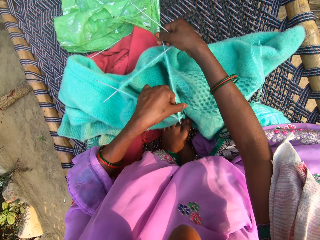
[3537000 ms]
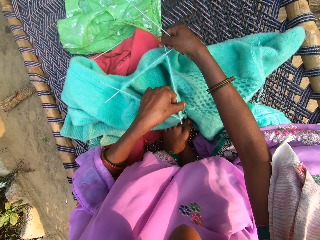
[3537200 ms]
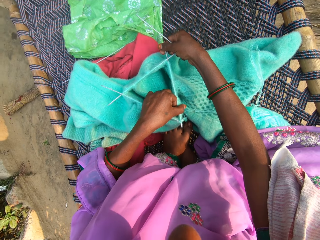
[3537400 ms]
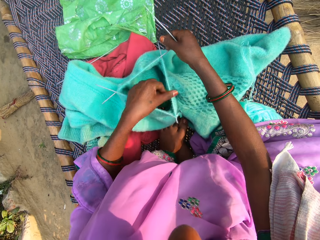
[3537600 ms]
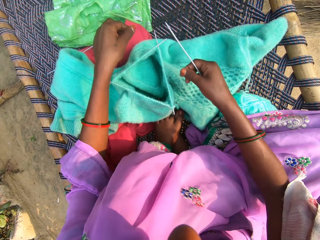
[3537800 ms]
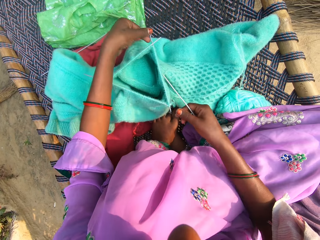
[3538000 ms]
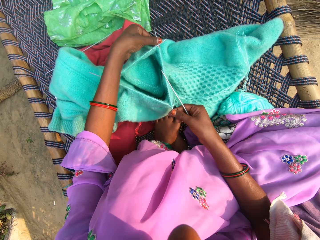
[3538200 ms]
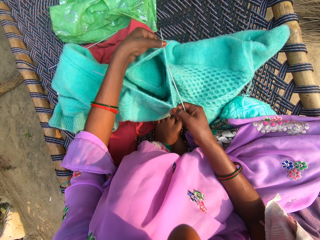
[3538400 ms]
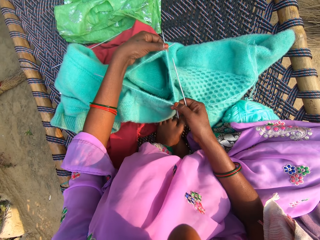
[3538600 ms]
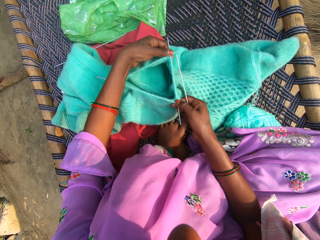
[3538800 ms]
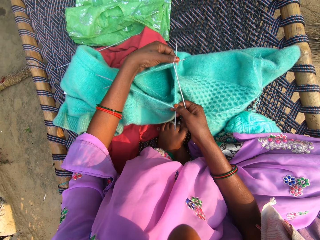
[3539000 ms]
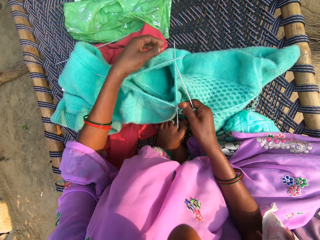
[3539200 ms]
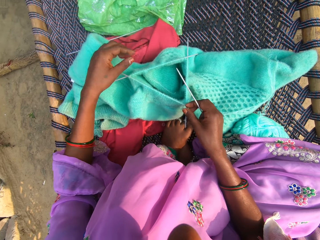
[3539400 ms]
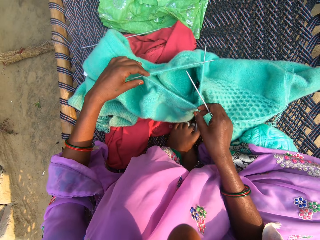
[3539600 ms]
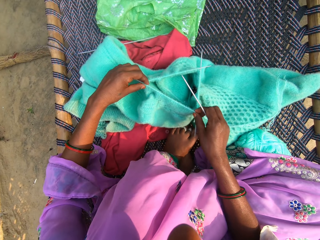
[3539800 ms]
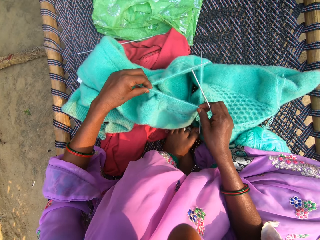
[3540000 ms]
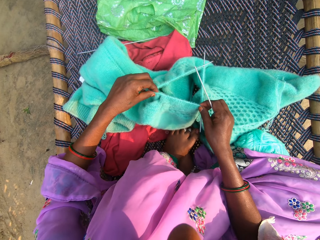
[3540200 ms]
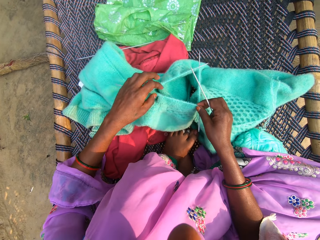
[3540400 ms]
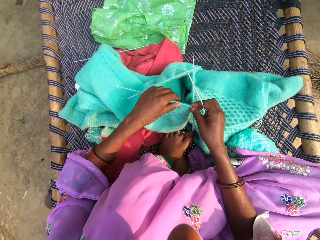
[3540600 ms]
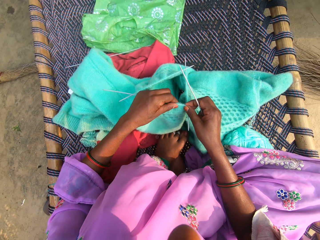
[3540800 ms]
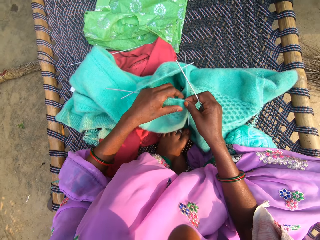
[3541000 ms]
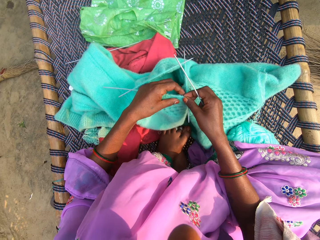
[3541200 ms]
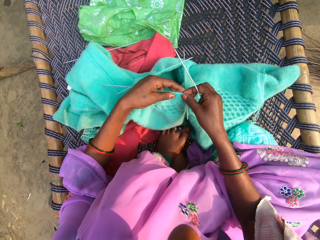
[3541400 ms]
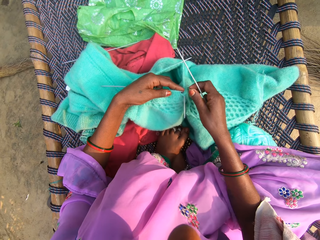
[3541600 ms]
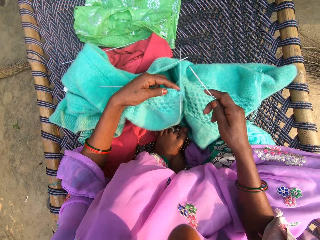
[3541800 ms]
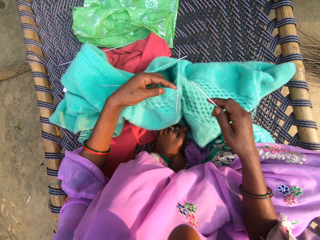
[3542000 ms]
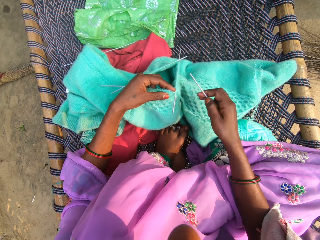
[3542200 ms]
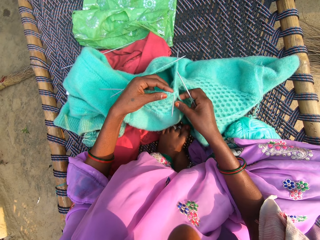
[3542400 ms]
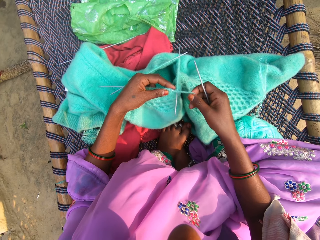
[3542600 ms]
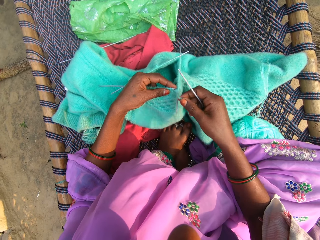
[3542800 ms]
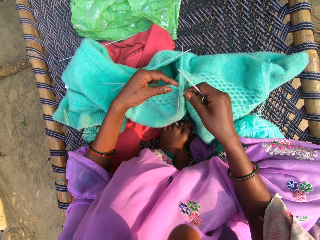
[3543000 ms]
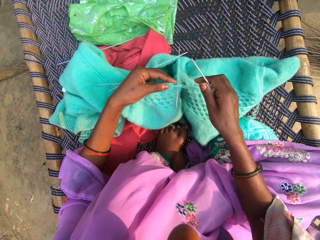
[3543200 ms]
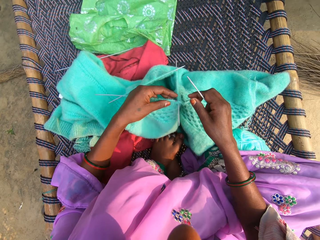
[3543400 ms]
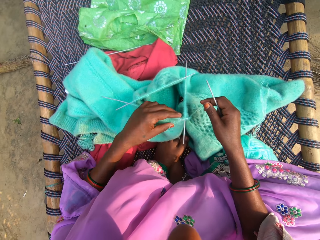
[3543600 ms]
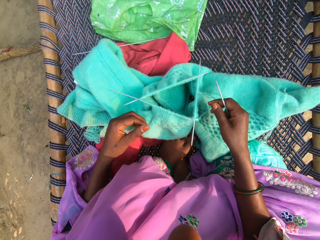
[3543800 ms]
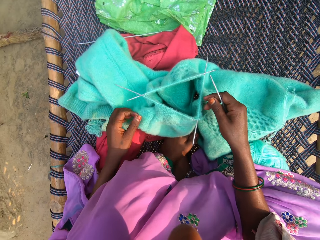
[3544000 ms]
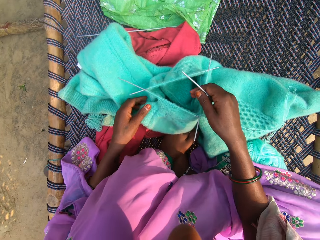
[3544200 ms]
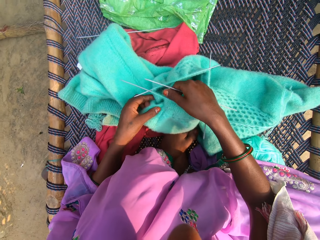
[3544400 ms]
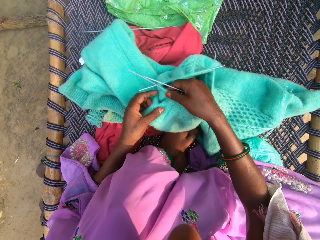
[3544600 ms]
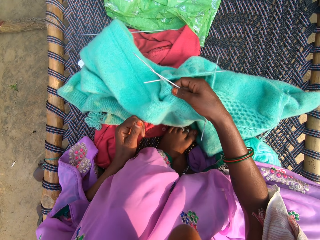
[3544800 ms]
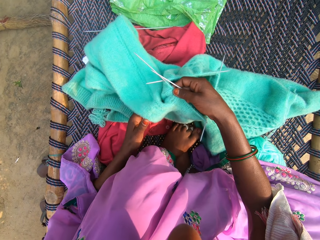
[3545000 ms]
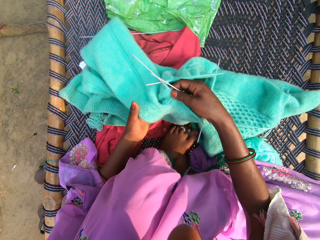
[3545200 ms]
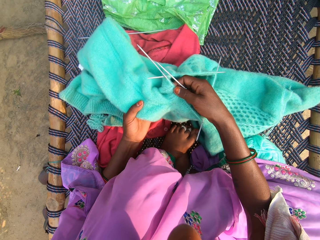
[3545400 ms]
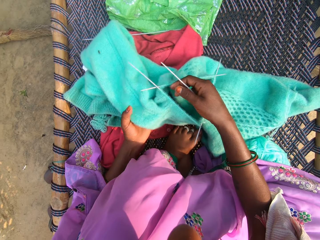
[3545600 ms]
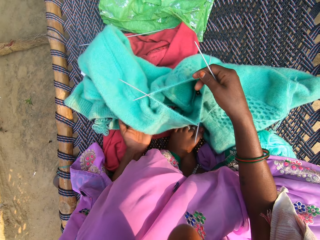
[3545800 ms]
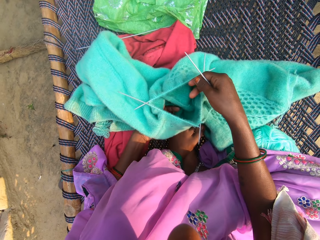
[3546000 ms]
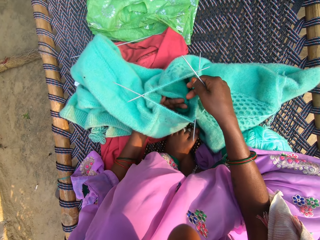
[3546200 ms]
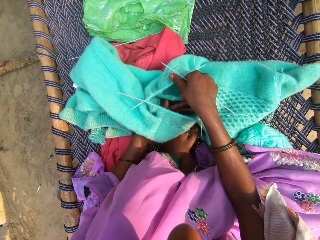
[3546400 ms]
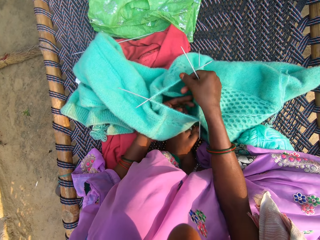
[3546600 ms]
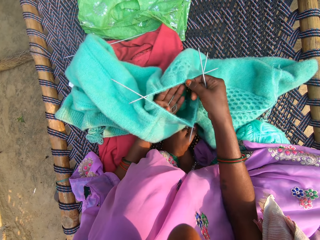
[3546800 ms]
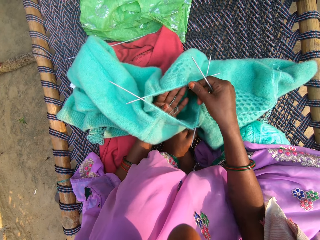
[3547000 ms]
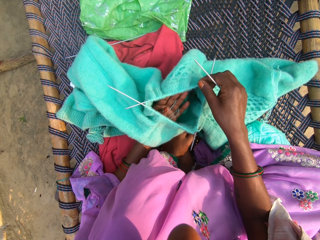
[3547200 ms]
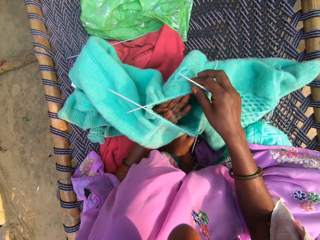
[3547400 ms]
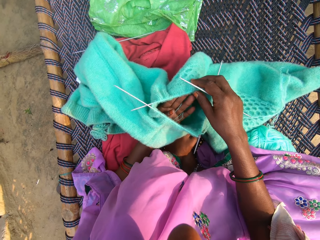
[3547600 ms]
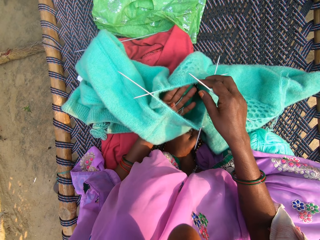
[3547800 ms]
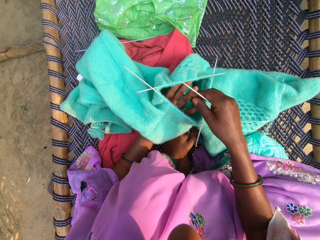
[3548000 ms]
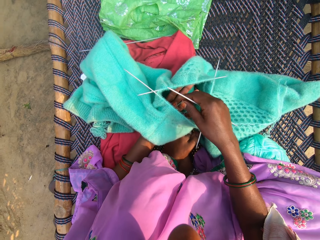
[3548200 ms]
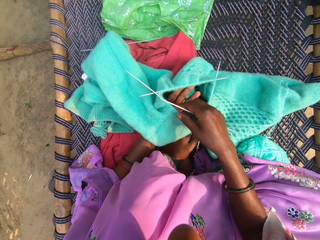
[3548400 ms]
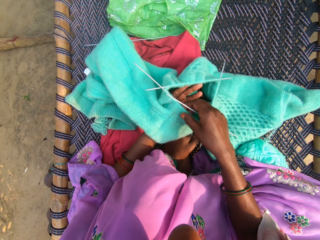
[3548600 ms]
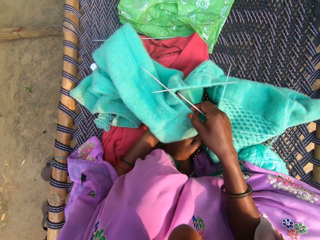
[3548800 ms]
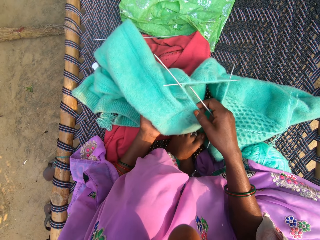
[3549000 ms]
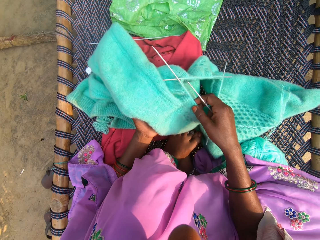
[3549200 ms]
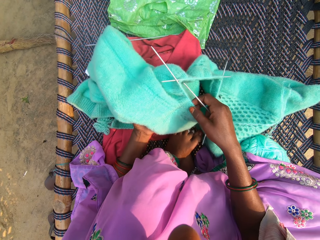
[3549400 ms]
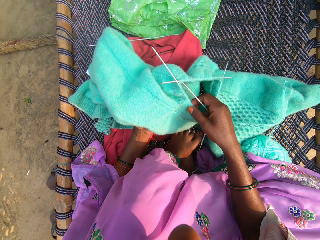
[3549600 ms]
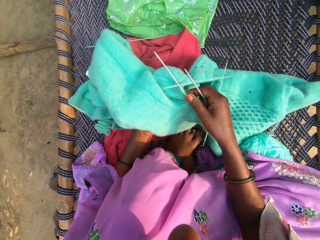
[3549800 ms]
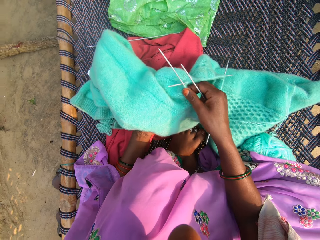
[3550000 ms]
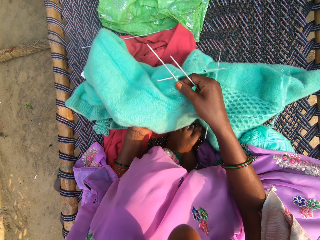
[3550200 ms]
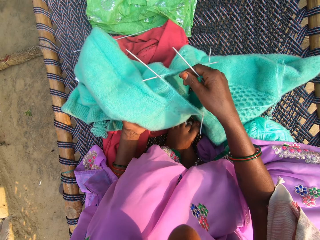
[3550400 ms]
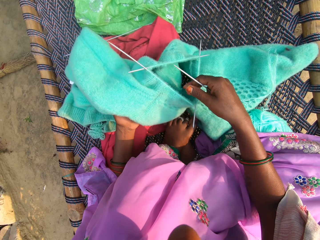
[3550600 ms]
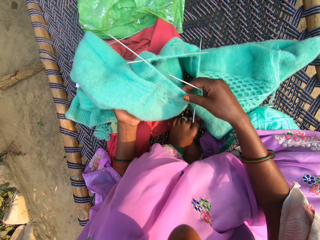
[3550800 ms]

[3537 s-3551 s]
The camera wearer holds the garment. They hold a thread. They hold the garment and check the garment.

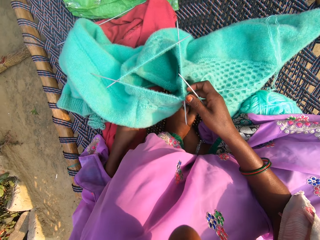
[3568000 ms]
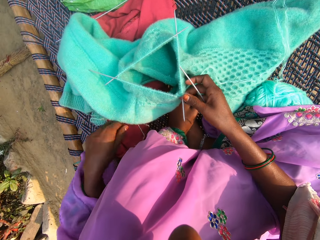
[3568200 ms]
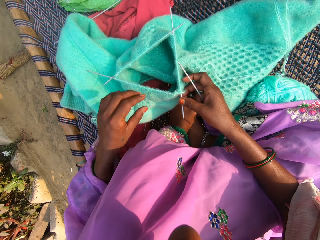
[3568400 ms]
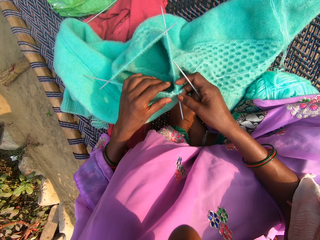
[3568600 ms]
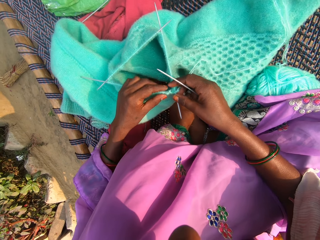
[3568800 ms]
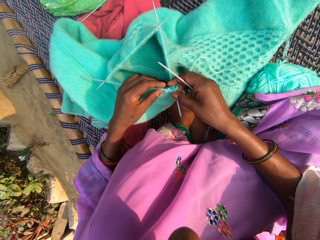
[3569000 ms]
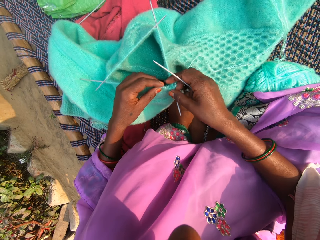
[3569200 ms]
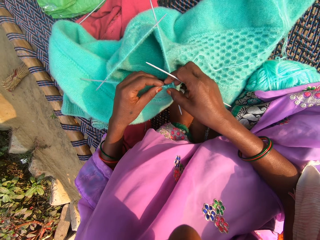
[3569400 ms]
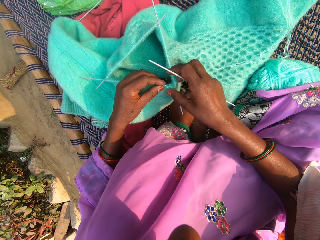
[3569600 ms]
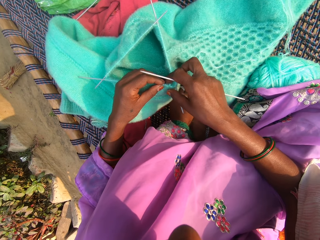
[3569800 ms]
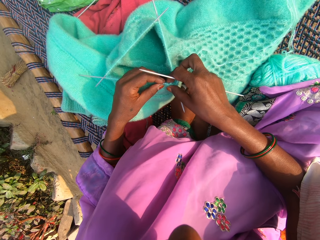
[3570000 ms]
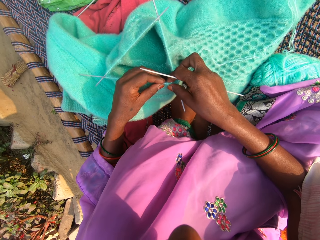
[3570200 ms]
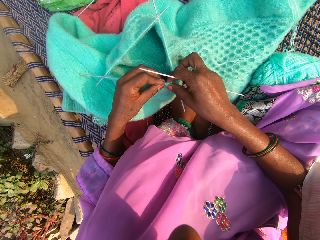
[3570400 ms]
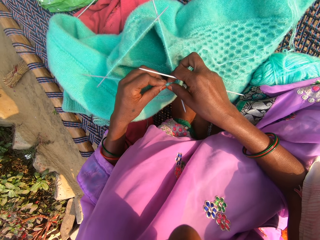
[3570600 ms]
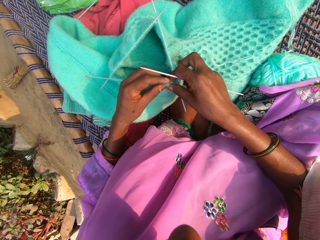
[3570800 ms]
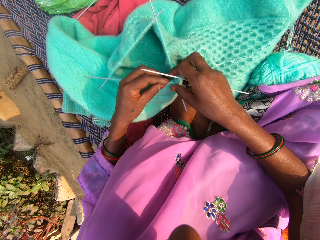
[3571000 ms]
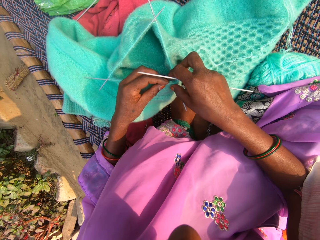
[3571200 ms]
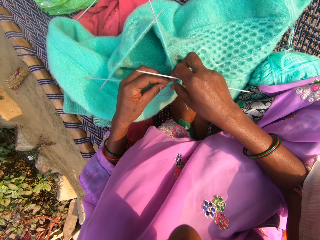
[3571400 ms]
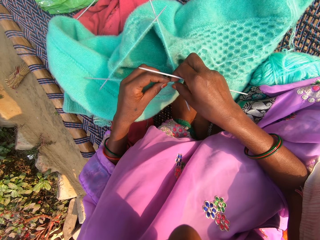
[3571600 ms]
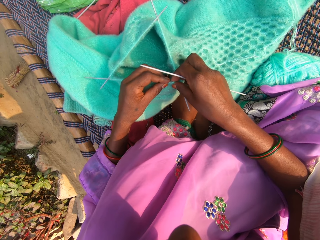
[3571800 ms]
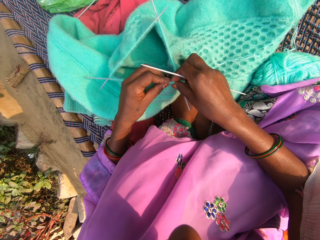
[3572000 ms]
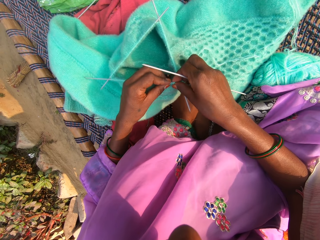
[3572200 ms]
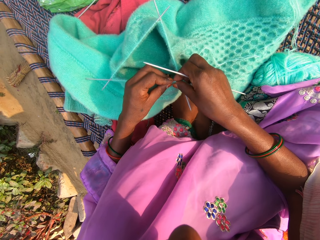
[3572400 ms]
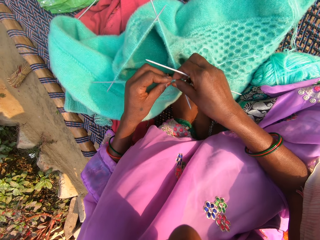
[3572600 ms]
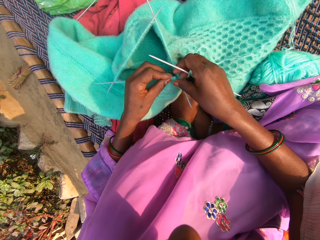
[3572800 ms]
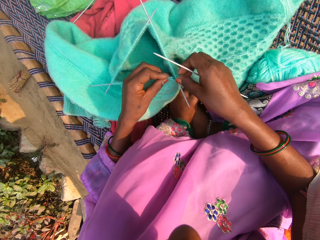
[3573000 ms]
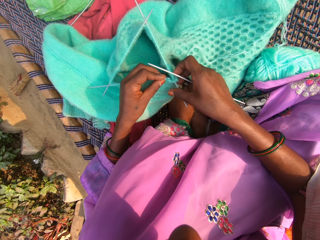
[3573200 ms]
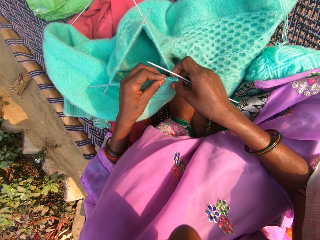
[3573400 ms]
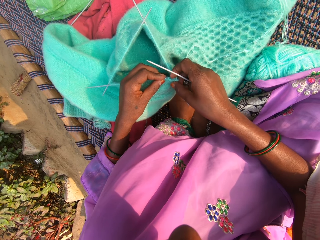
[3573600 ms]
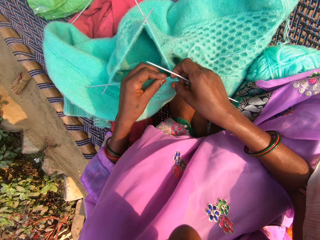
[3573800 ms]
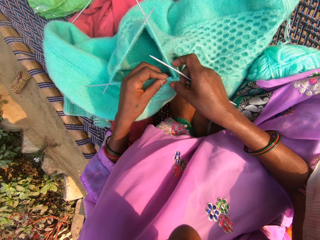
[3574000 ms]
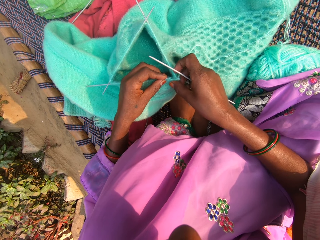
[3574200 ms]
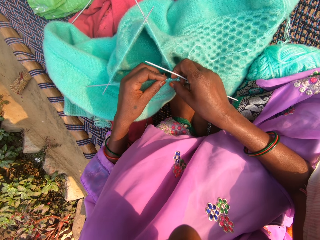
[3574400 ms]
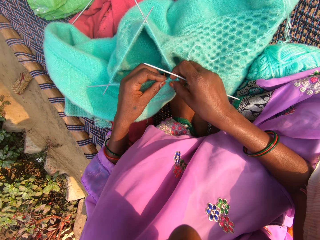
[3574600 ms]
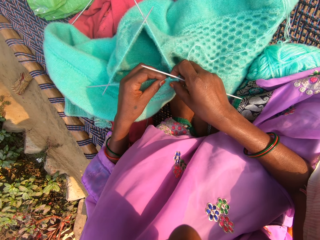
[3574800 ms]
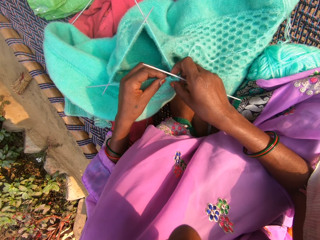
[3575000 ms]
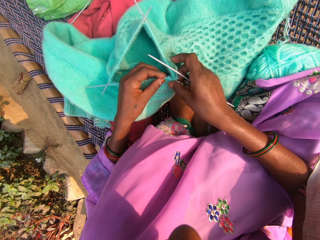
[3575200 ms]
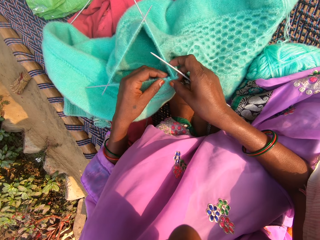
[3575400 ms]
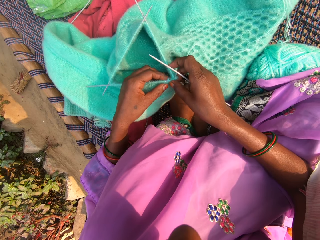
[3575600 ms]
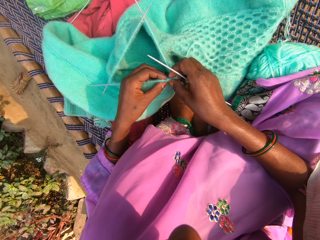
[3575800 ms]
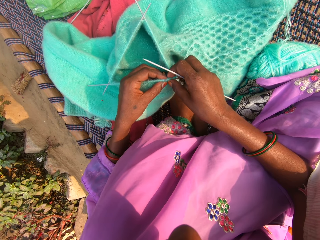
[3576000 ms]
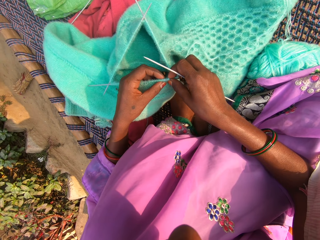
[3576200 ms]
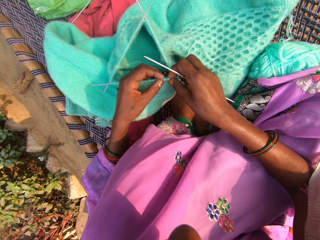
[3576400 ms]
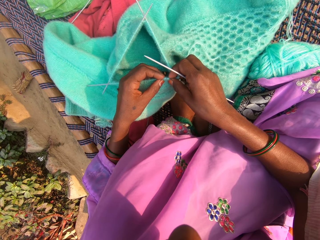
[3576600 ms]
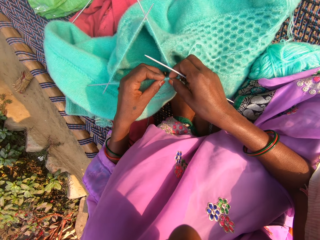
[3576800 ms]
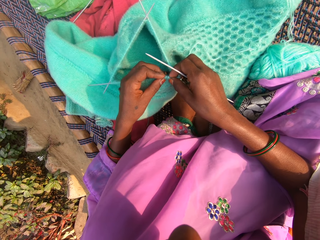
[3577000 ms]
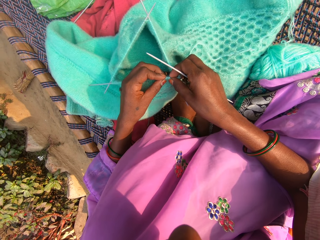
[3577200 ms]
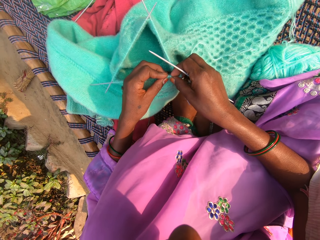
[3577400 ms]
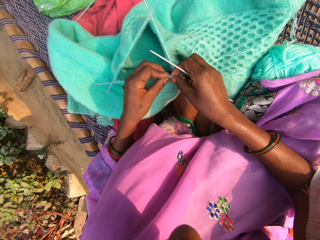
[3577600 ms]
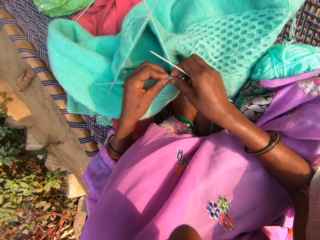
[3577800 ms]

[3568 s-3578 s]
The camera wearer moves the thread on the knitting needle. They knit the fabric with the needle and yarn.
